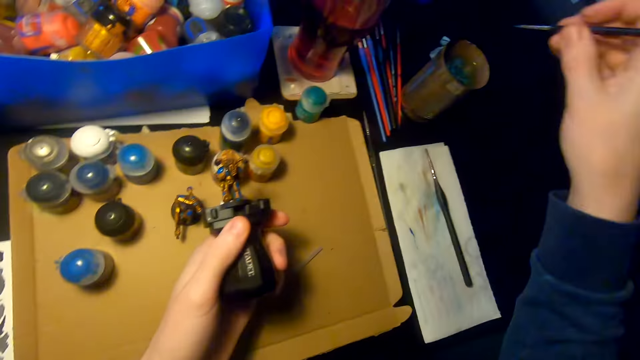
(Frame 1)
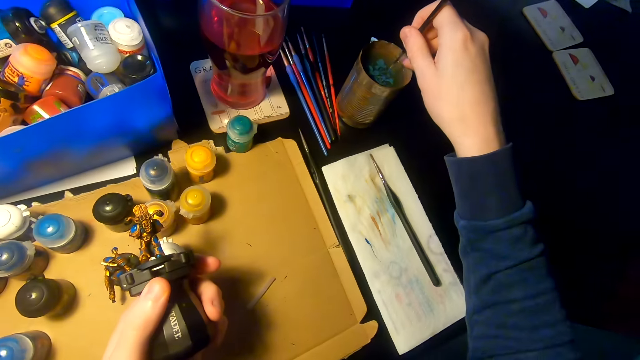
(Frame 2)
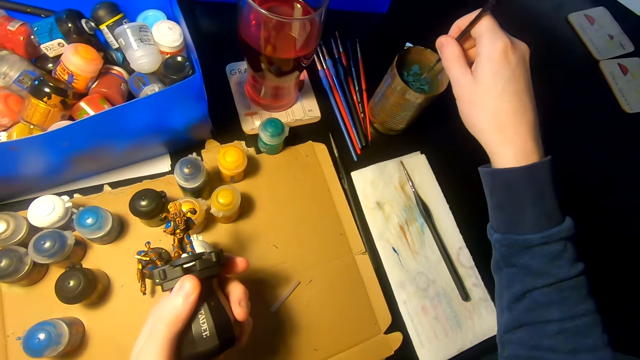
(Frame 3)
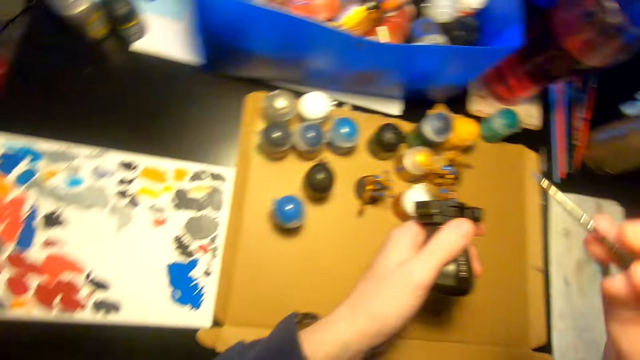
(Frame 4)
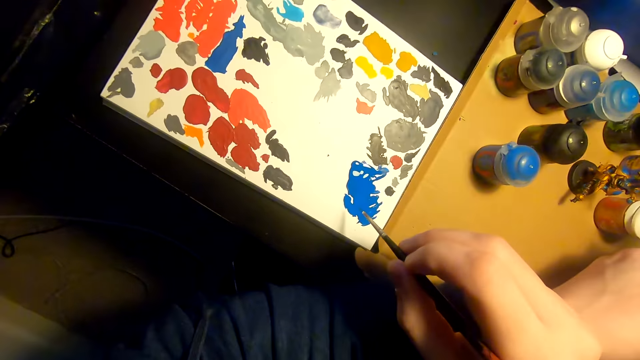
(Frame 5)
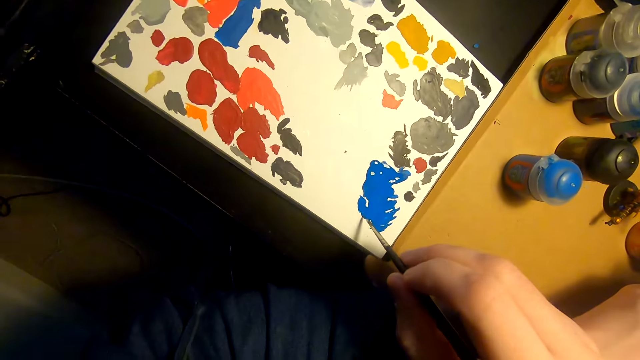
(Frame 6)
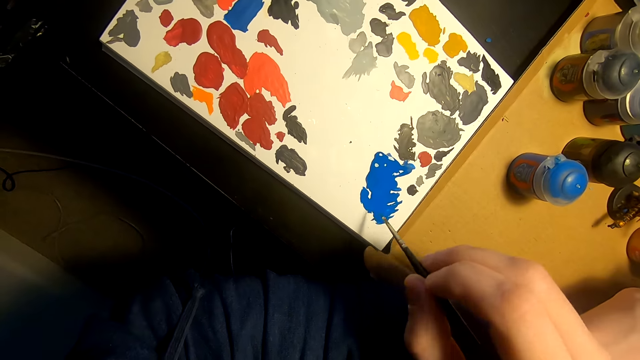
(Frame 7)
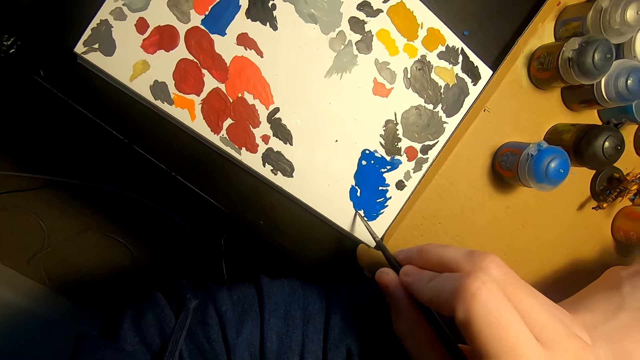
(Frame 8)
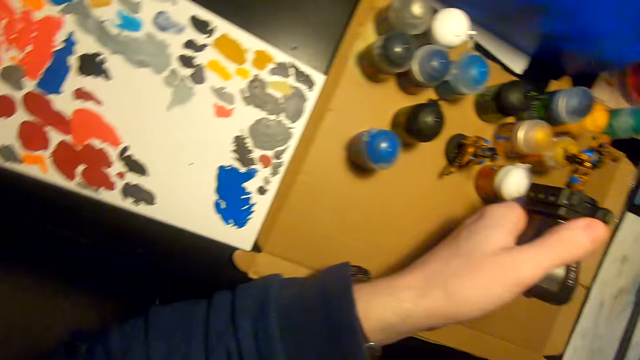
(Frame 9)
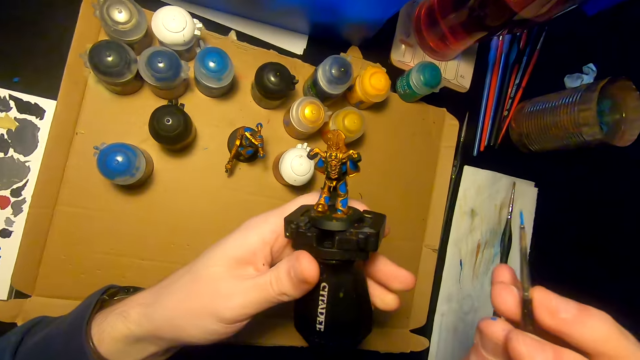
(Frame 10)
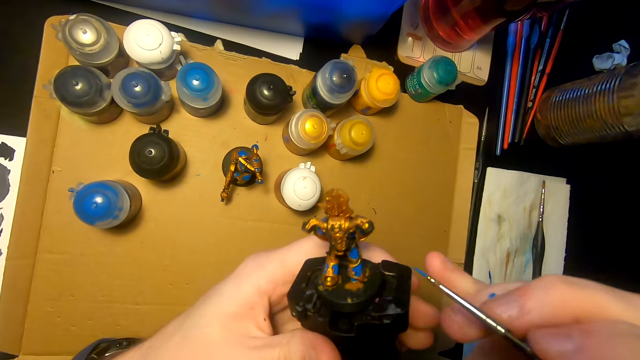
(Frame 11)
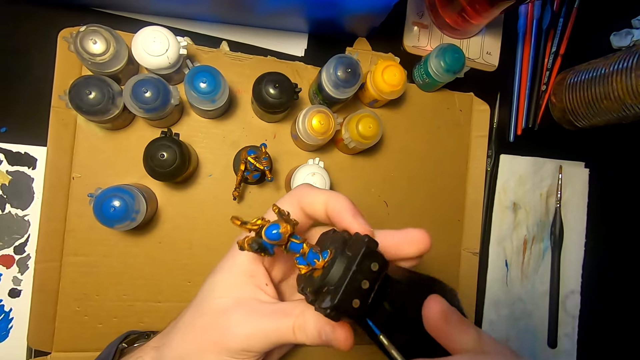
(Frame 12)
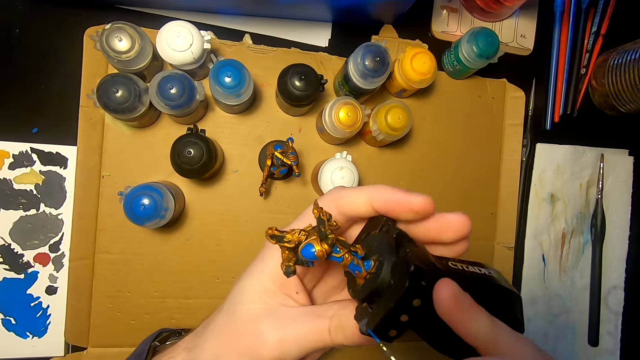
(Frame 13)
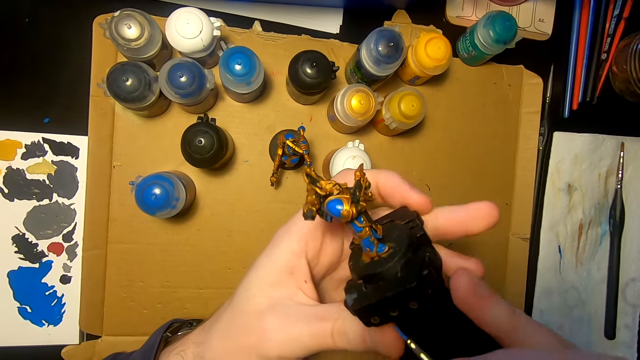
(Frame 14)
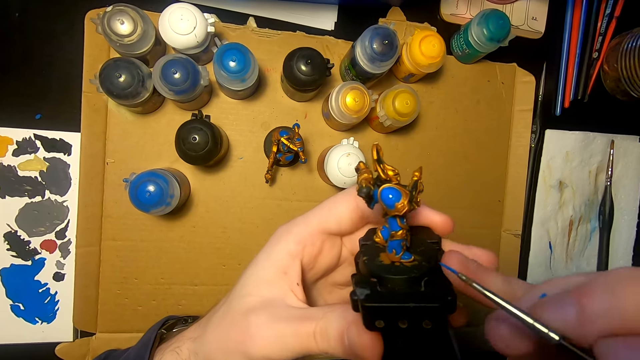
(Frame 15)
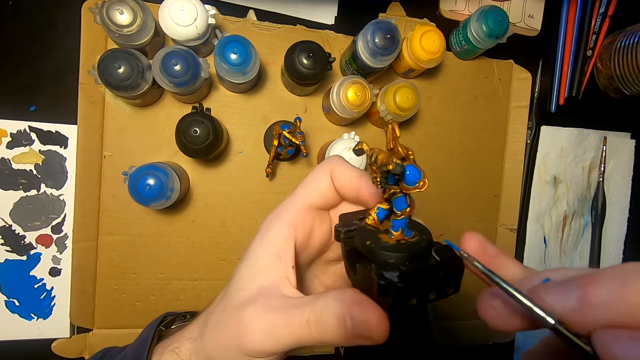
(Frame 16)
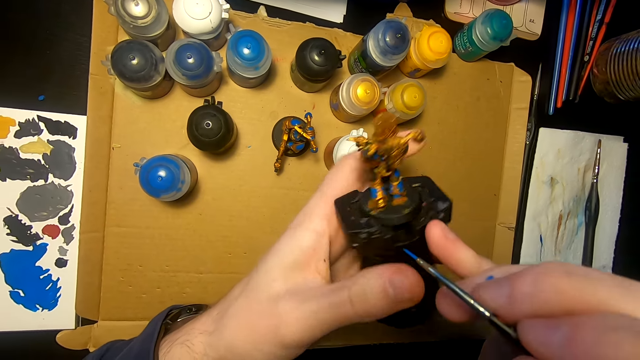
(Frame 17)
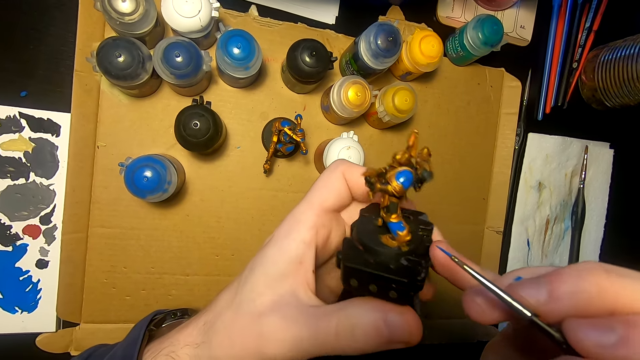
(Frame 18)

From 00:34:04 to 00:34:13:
The camera wearer lifts the right hand. They dip the paintbrush or pen brush in water. They dip the pen brush on the tin containing paint. They lift the right hand and rub the pen brush on the paint. They dip the paintbrush in the paint. They lift the right hand and look at the sculpture.

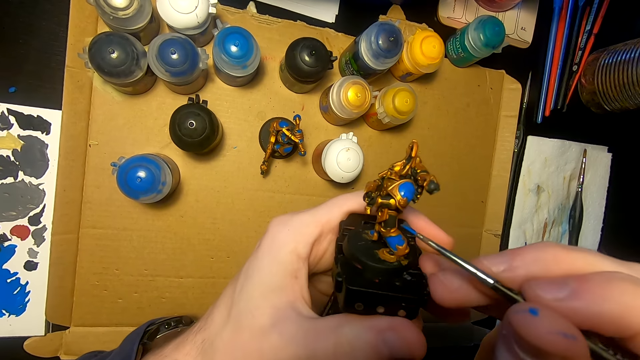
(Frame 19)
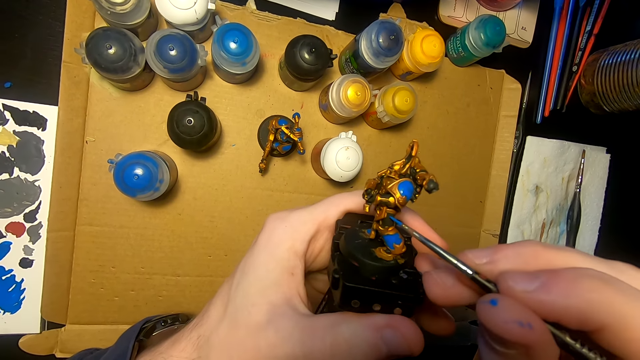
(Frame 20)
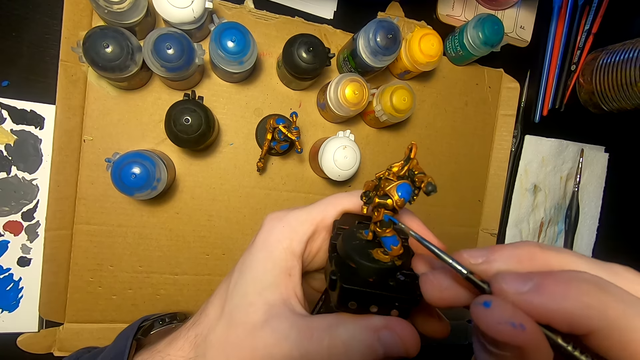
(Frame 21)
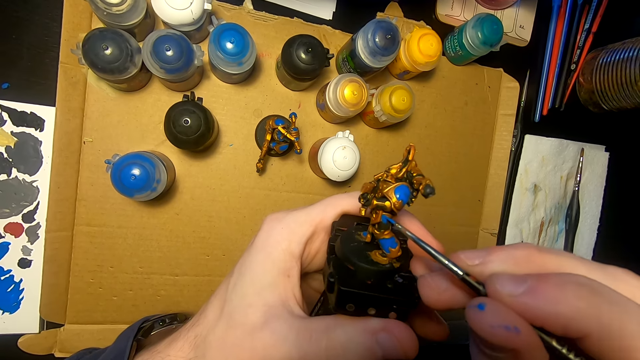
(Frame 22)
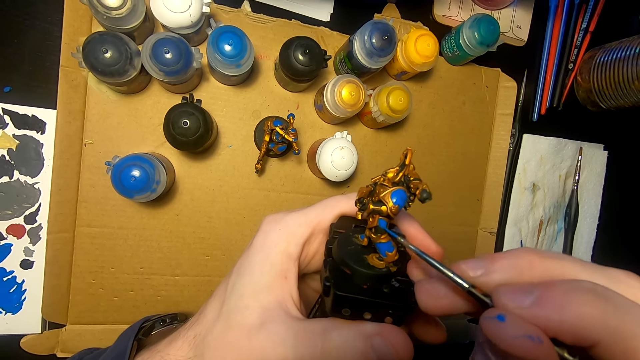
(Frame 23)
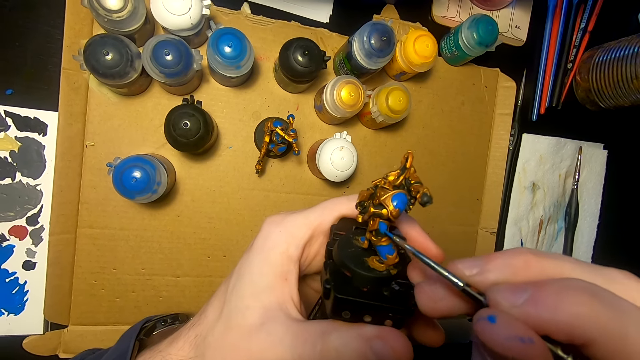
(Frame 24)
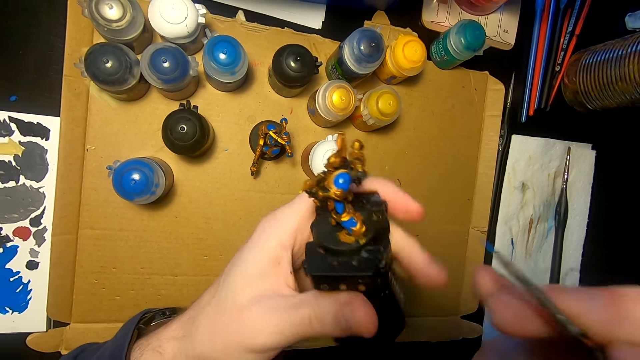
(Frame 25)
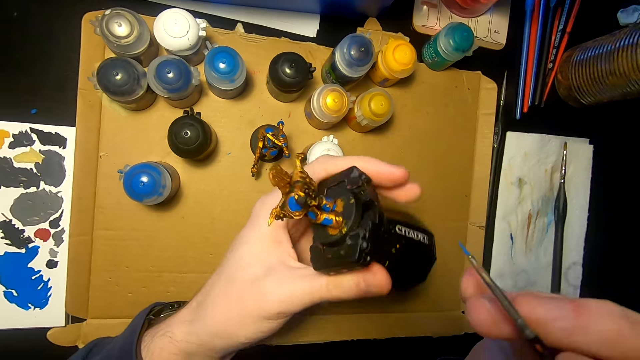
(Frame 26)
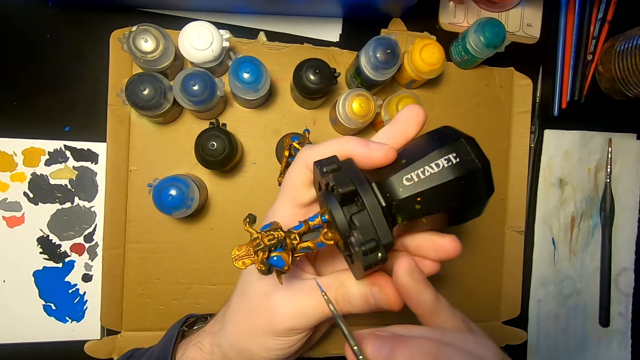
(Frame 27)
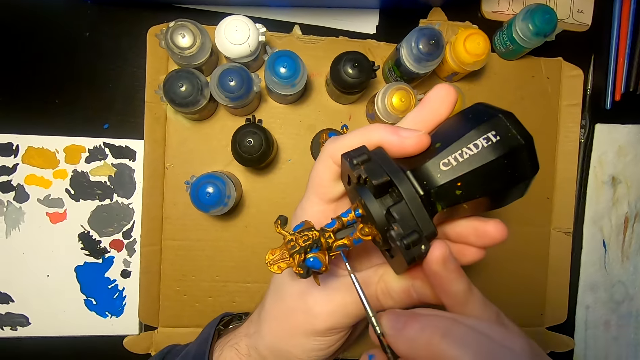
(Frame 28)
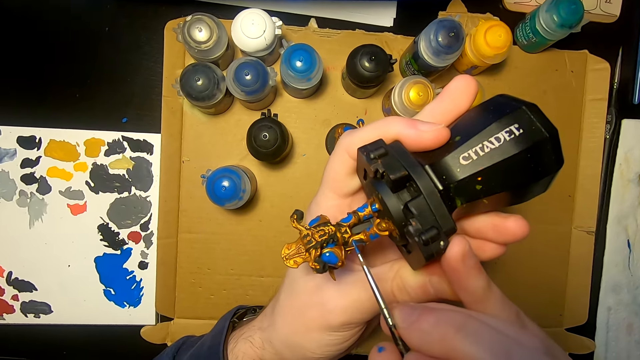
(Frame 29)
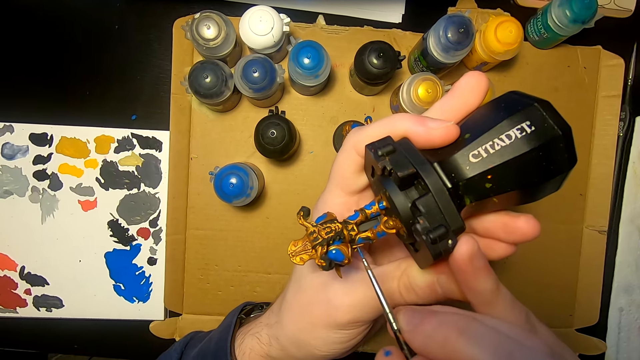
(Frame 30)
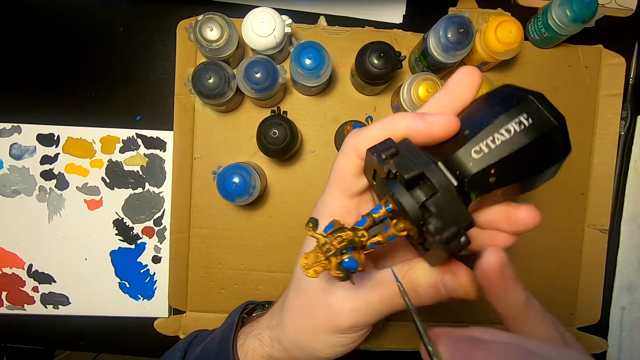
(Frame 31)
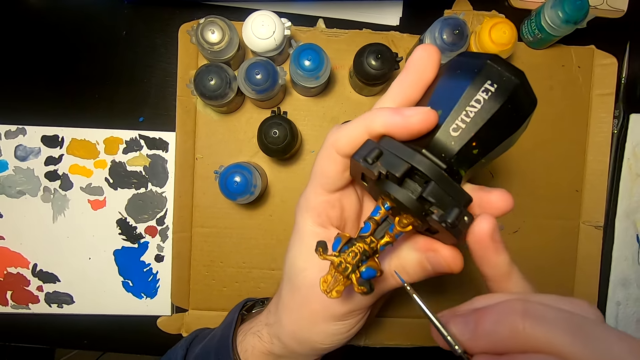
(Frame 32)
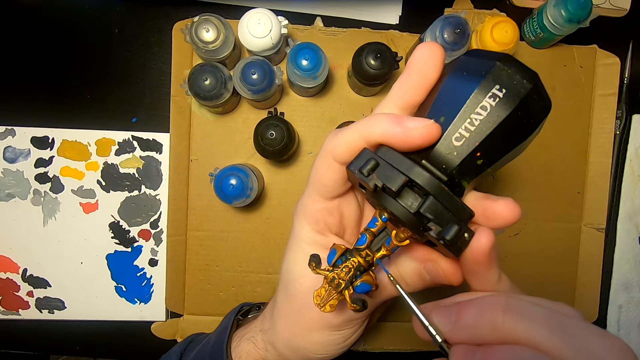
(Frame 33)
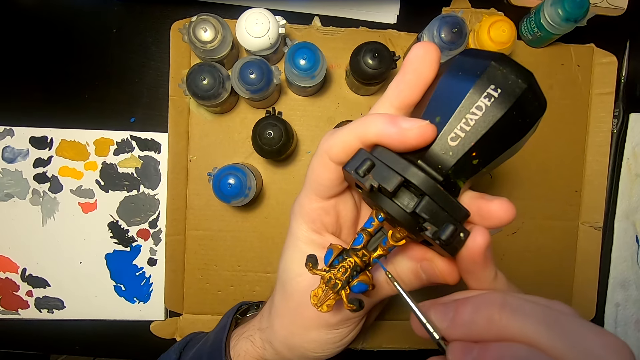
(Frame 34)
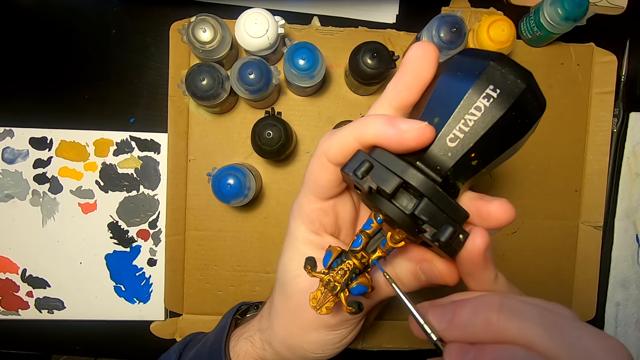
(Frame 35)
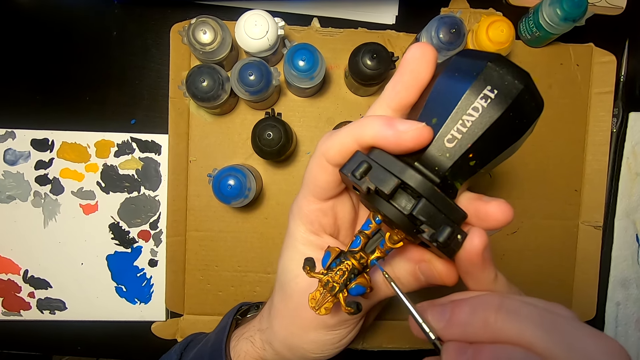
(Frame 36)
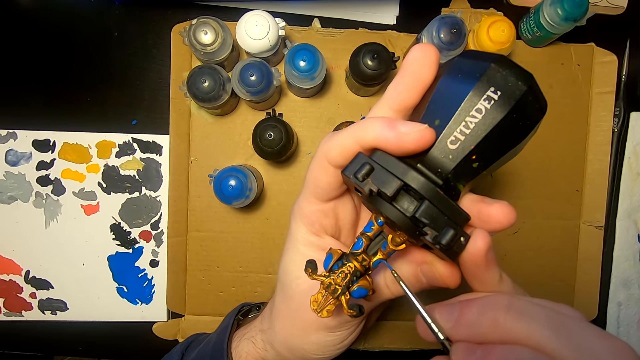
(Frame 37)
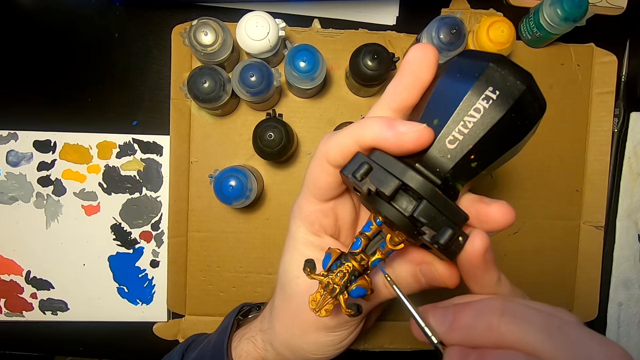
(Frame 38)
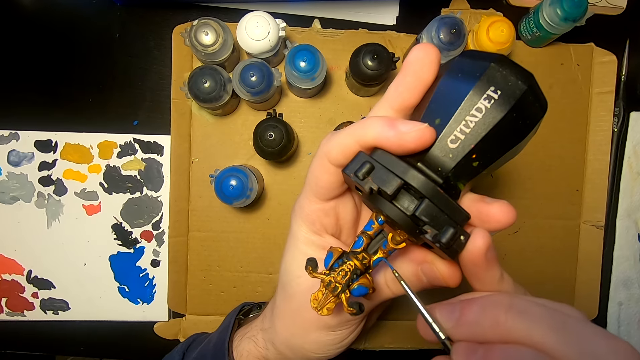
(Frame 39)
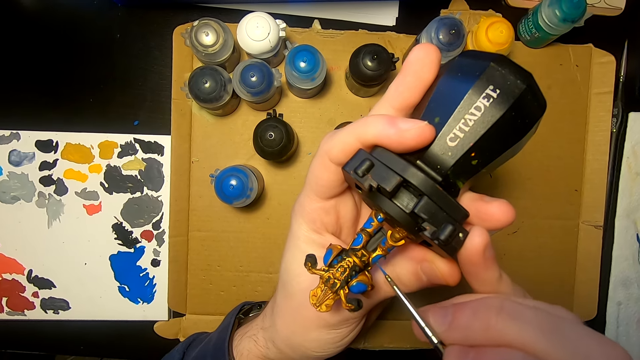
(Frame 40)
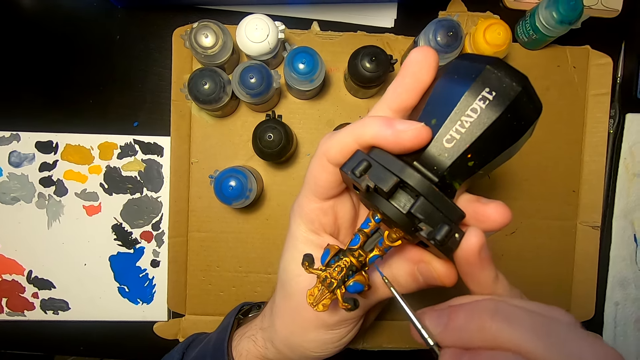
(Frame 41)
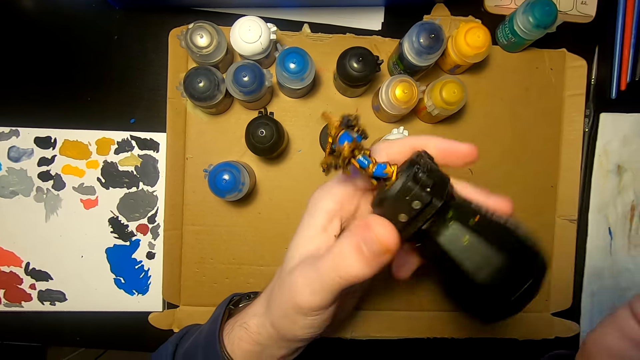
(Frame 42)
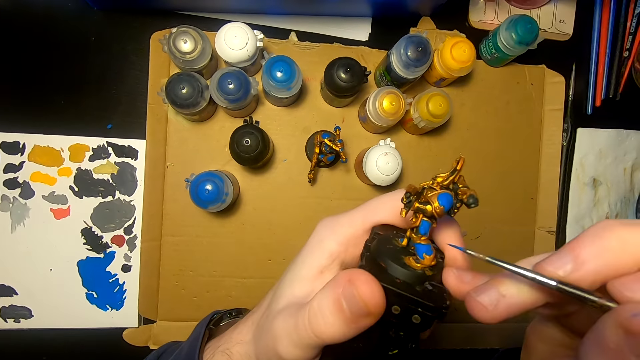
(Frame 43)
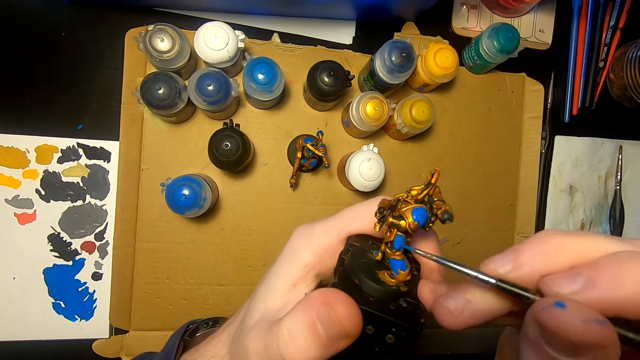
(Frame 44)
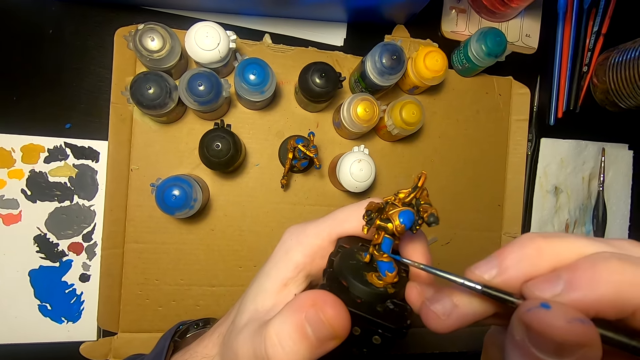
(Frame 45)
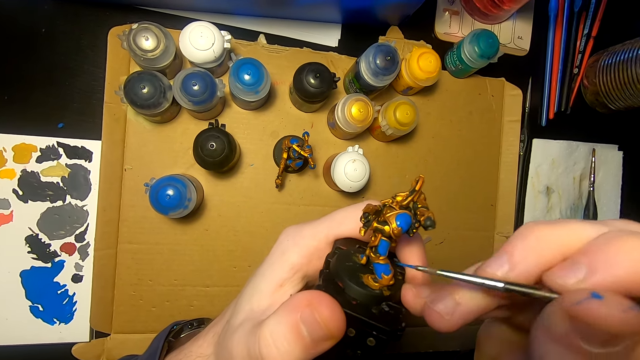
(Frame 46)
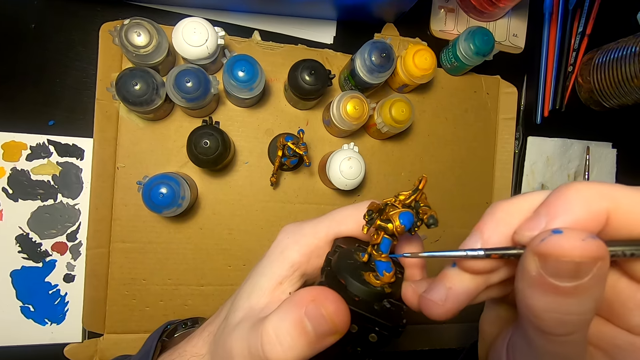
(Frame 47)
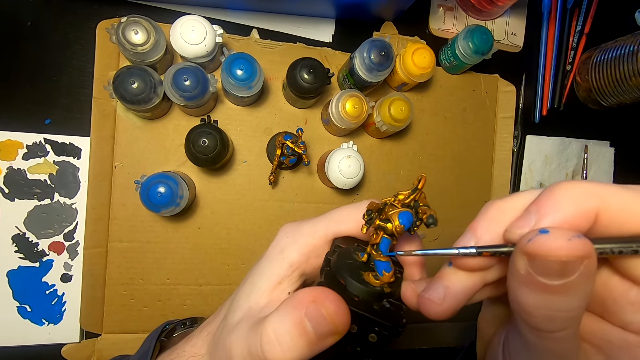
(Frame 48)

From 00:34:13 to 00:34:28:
The camera wearer paints the figurine or sculpture with a paintbrush. They move the sculpture, lift the sculpture, and paint the figurine with a paintbrush. They paint the figurine with a paintbrush again. They turn the sculpture, lift the sculpture, and paint the figurine with a paintbrush.
